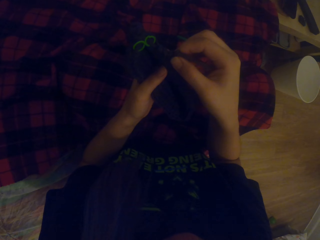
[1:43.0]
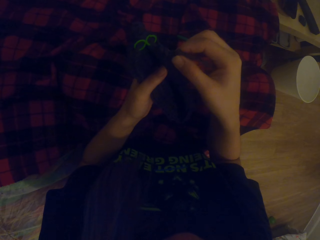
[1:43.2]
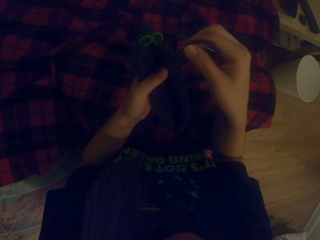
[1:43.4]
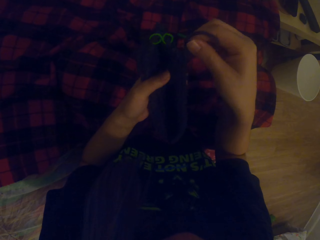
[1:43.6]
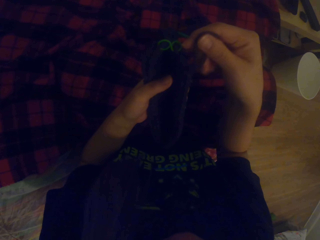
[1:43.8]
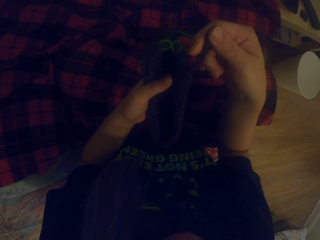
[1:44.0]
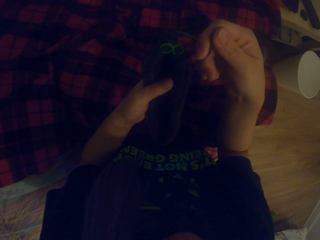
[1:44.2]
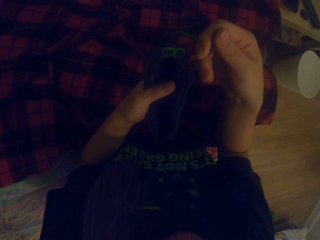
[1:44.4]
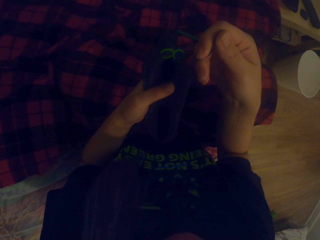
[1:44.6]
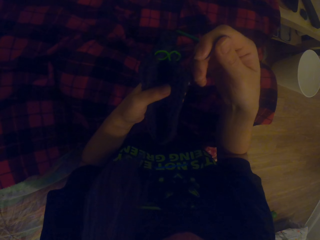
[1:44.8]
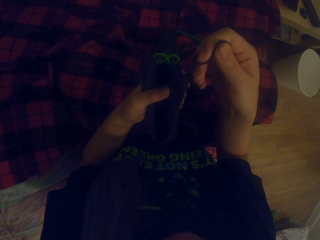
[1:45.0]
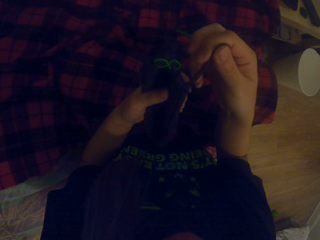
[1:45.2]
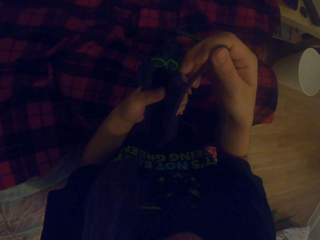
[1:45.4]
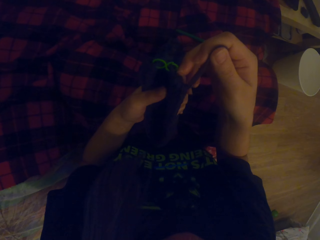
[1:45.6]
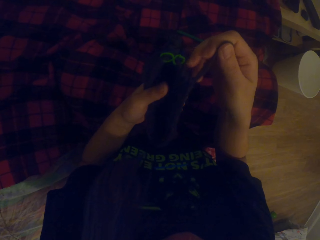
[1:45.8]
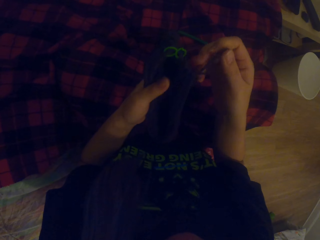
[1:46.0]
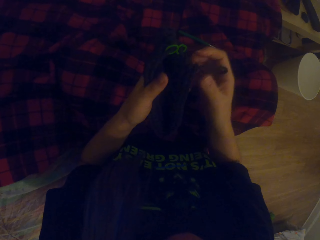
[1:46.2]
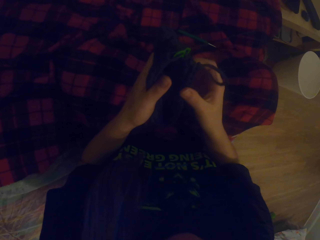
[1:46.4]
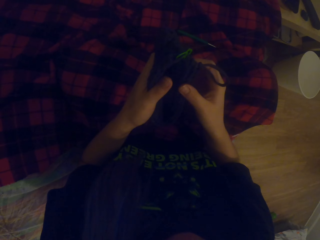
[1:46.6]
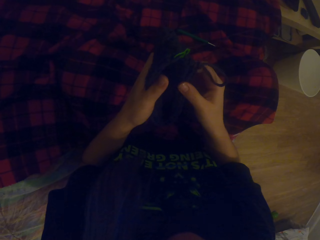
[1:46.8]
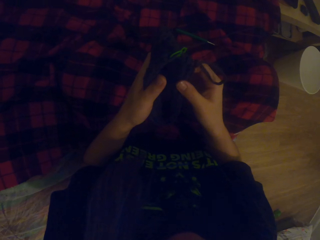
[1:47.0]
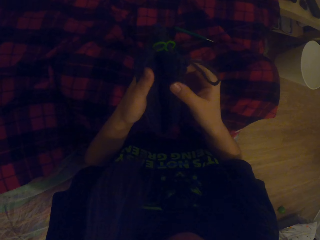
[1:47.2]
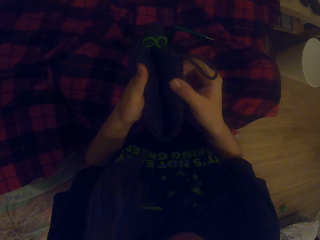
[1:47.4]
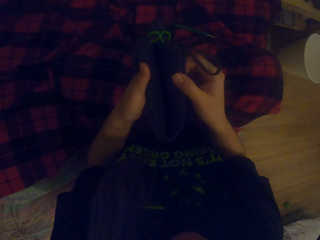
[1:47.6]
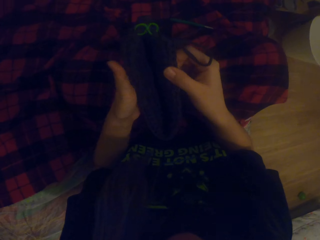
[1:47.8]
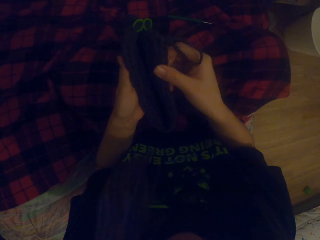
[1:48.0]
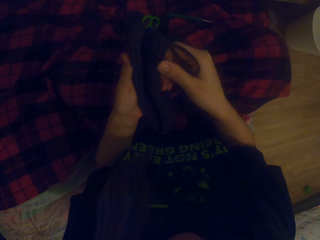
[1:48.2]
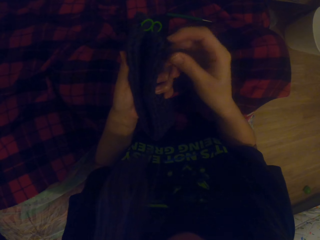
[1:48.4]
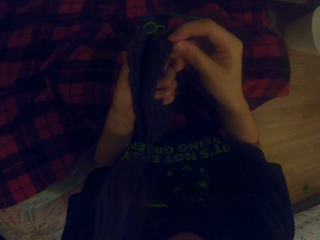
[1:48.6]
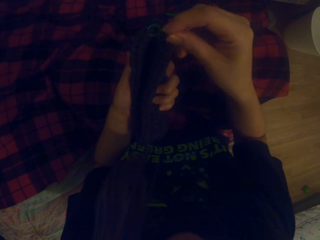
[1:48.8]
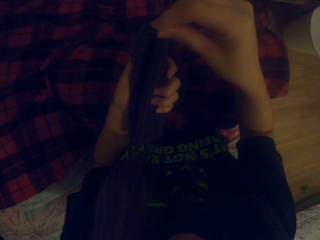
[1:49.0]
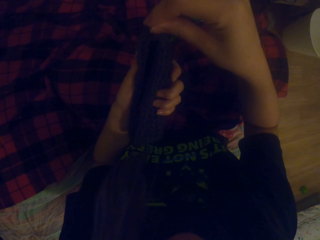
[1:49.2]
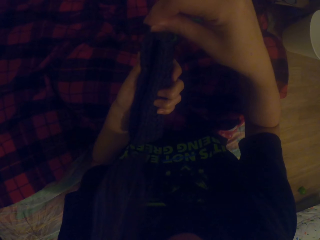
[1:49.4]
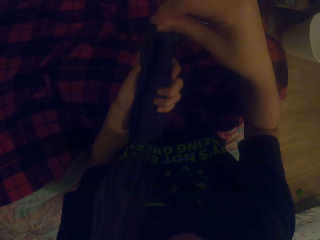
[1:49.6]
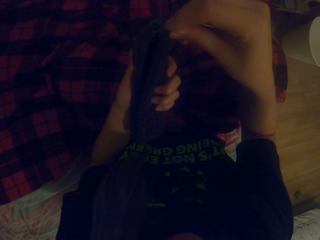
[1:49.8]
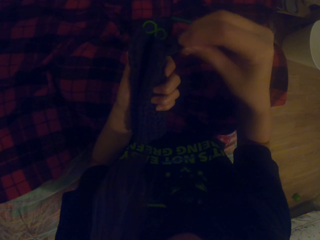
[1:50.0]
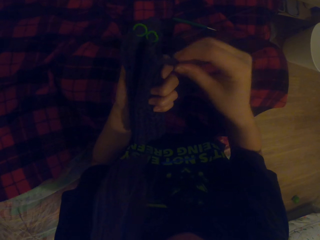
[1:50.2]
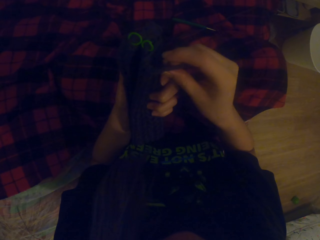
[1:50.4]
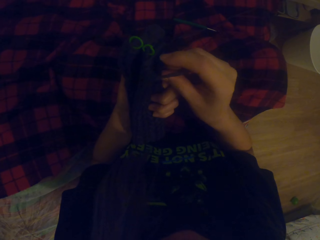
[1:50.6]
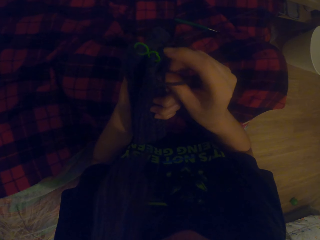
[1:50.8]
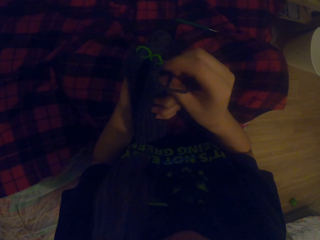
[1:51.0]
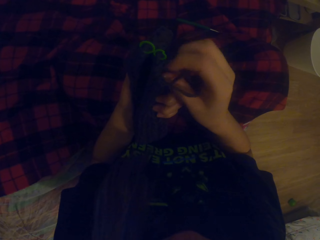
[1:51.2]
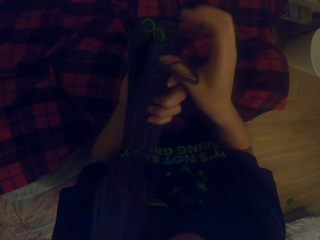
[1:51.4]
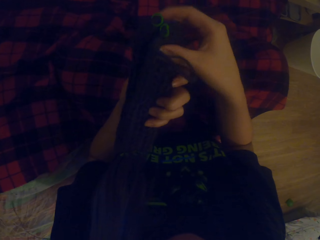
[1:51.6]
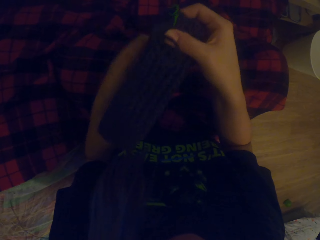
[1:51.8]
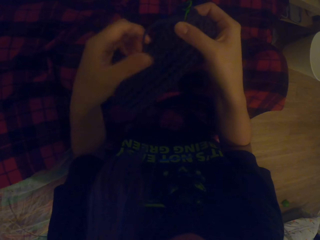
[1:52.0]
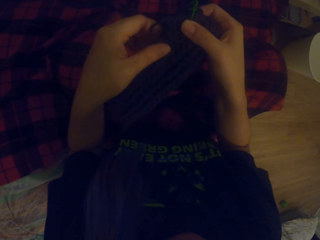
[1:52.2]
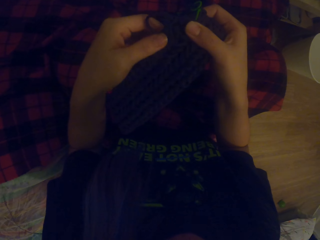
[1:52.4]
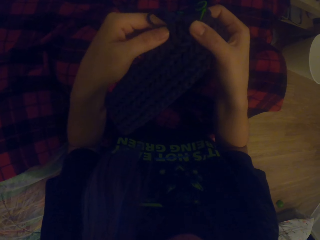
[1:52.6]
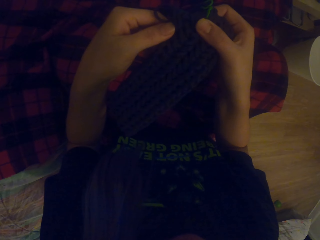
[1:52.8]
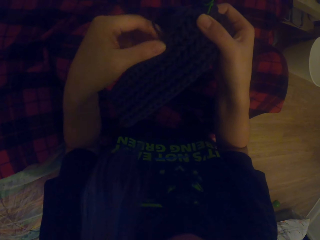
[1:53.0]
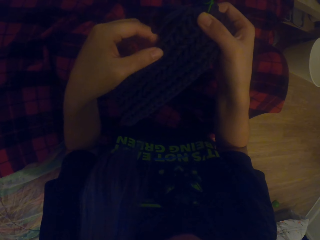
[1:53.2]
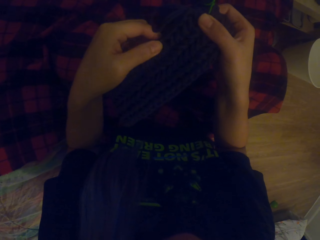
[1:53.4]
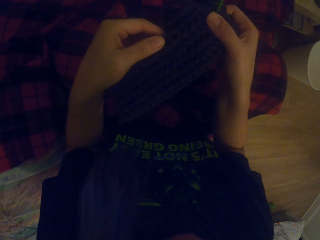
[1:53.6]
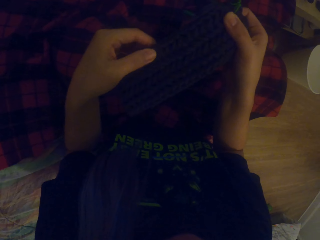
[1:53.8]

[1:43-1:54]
The camera wearer examines the fabric.

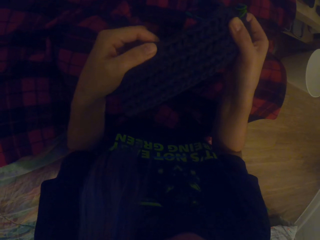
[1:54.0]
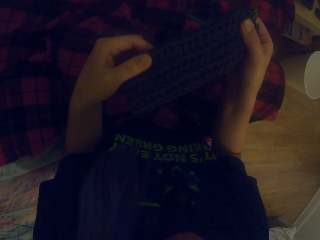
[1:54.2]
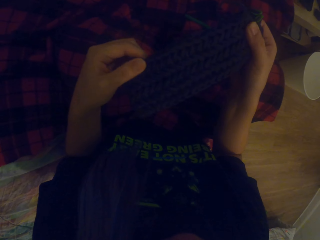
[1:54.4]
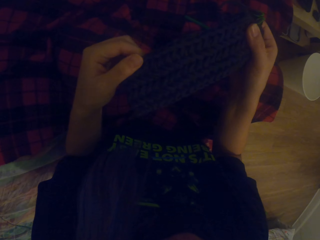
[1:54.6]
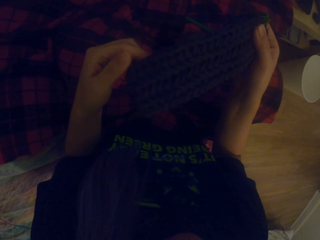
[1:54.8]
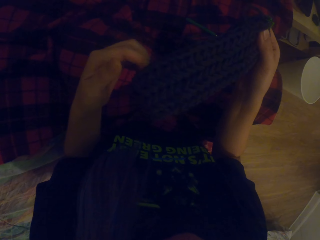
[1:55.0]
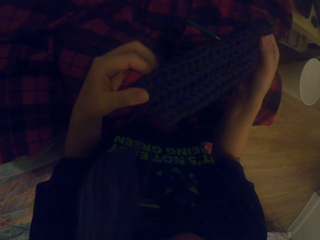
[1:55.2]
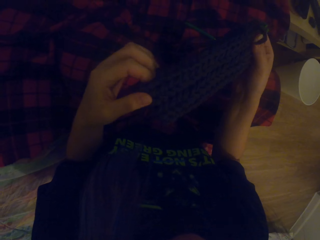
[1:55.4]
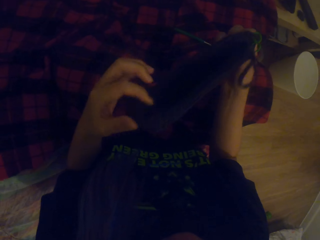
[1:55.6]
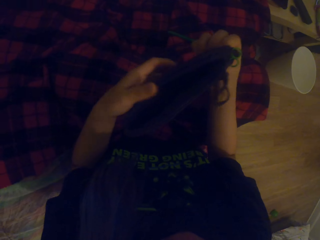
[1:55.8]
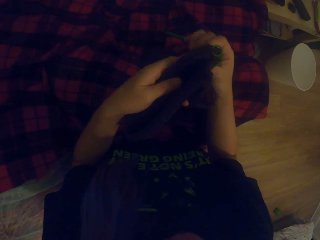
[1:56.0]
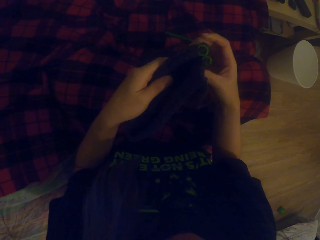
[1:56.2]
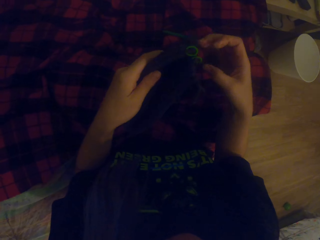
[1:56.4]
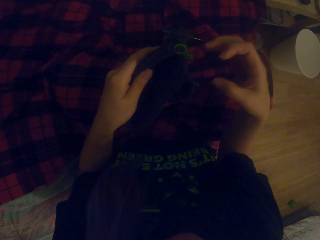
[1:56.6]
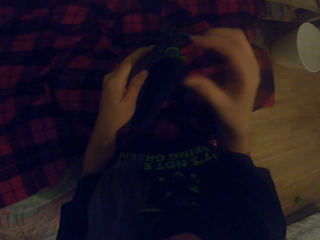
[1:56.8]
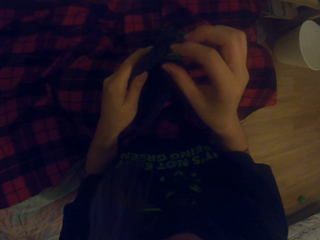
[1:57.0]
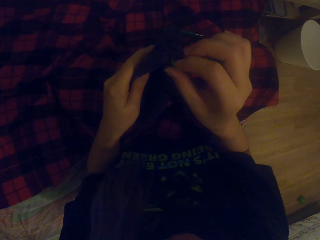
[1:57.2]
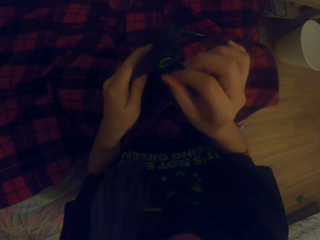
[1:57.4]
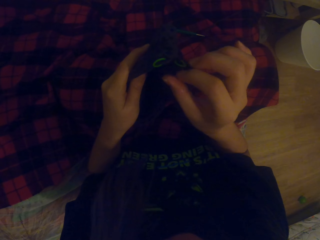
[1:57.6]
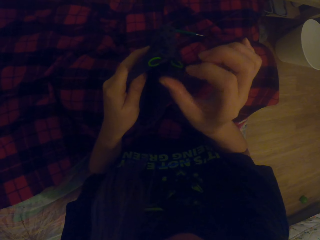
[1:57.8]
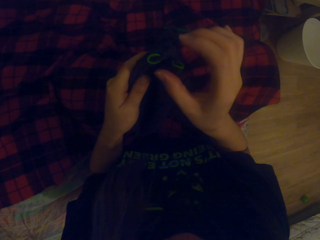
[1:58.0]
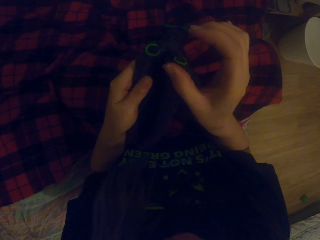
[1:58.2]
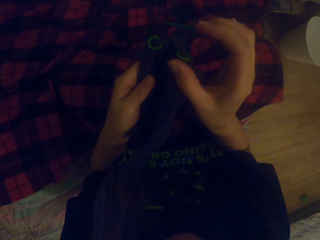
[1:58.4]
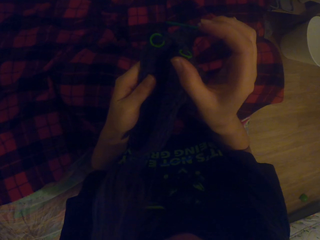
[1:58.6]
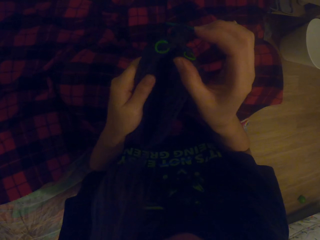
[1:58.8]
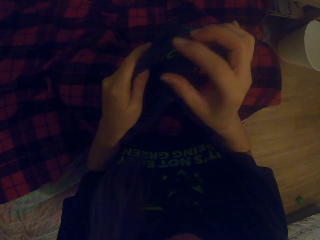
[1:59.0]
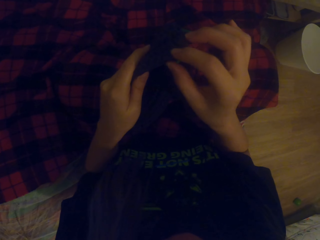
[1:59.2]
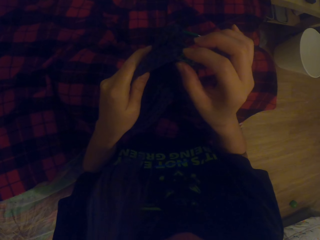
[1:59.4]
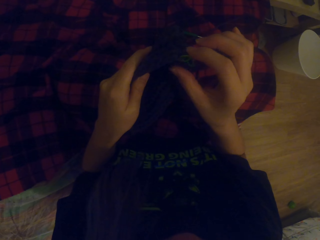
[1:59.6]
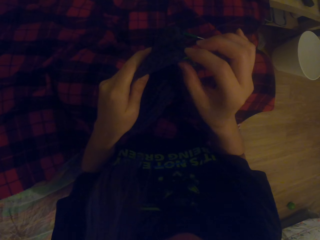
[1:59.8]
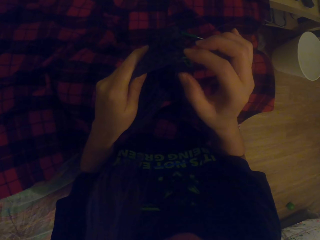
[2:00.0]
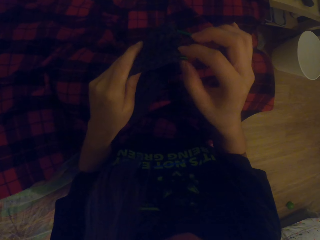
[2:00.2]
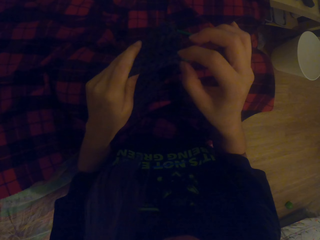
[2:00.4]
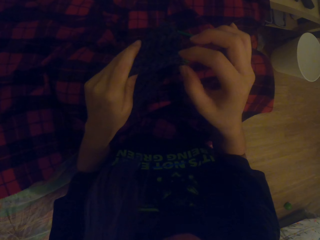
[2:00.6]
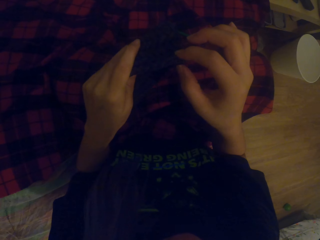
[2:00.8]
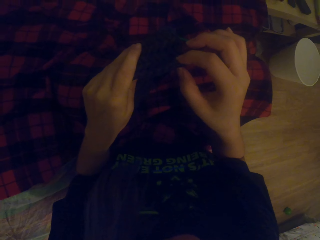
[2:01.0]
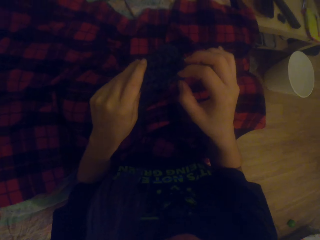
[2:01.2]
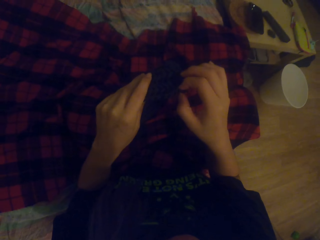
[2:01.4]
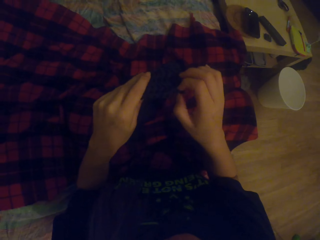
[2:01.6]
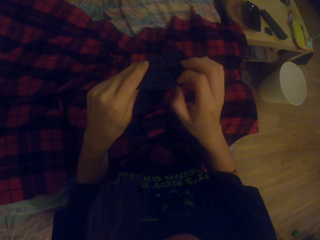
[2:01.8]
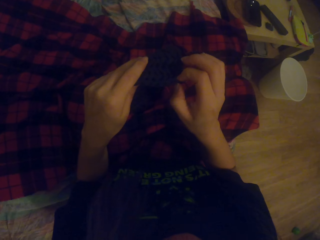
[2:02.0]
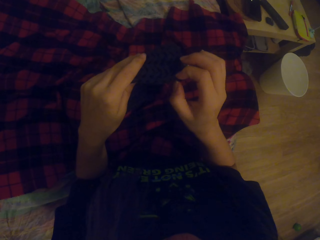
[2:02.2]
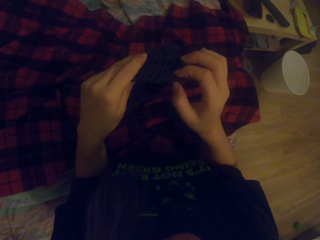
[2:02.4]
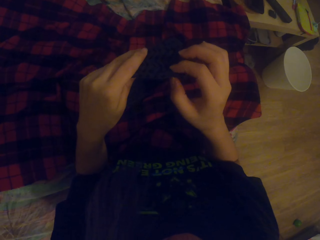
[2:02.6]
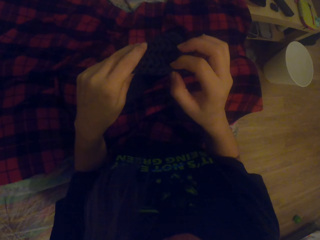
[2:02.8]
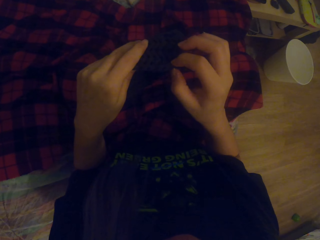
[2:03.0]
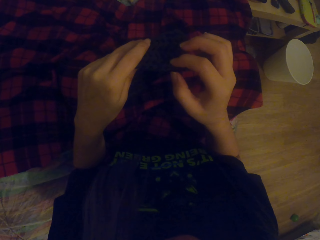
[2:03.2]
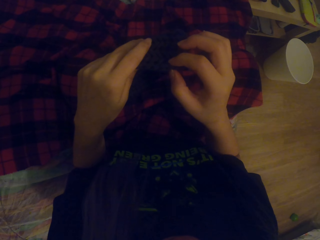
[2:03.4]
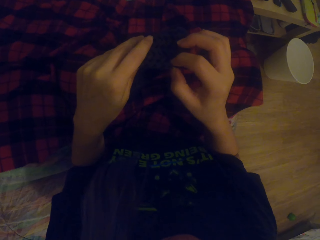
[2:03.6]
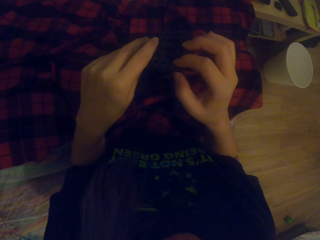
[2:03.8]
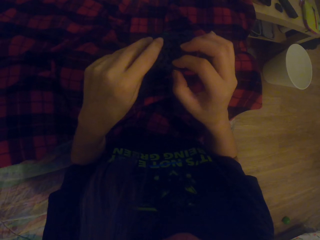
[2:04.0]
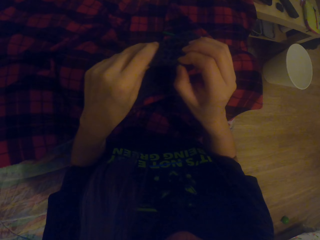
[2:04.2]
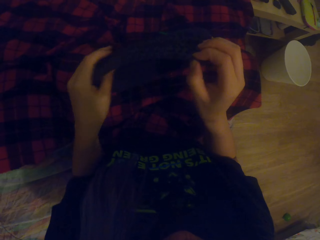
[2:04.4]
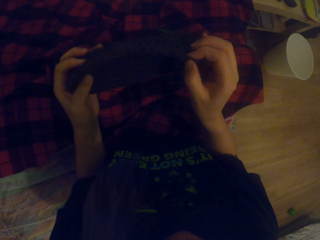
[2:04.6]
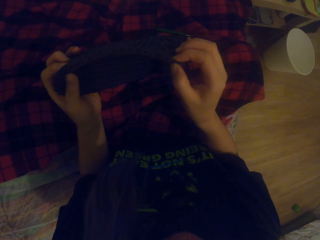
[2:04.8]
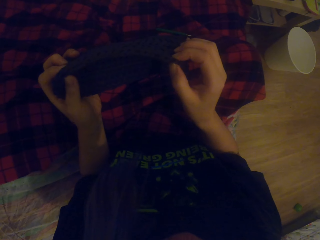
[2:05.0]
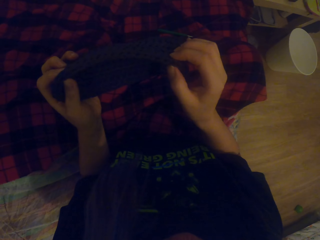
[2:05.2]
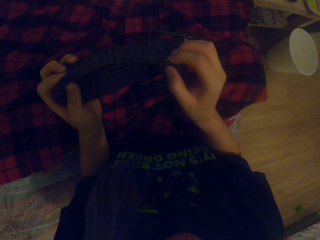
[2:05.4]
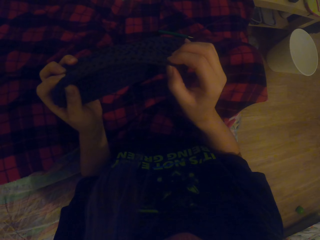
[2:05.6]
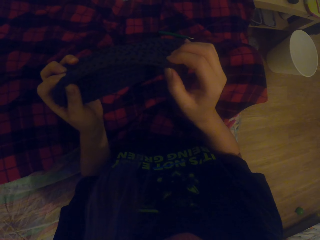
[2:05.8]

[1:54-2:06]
The camera wearer counts the knitted fabric.
